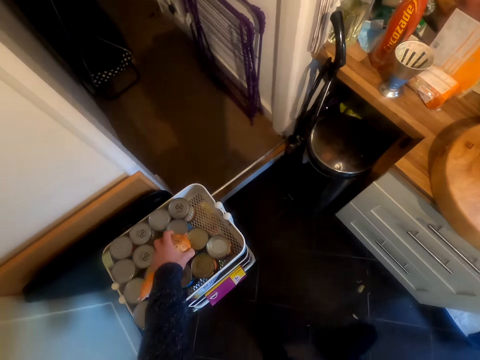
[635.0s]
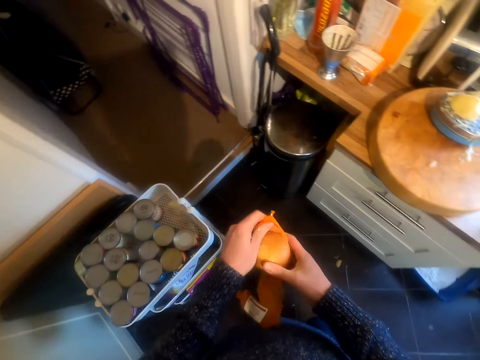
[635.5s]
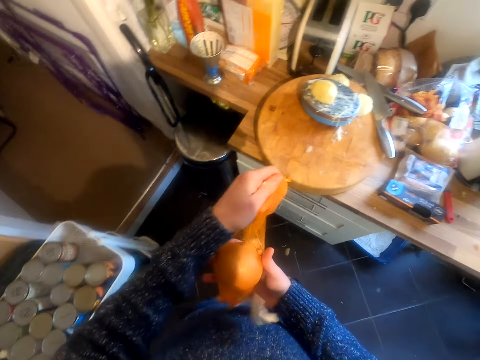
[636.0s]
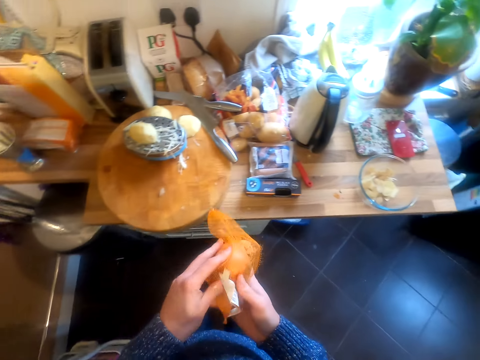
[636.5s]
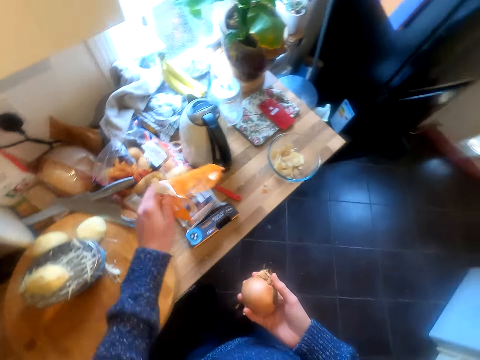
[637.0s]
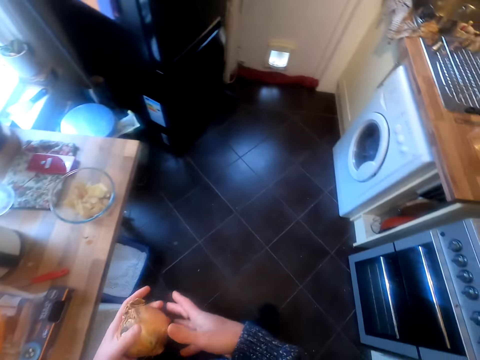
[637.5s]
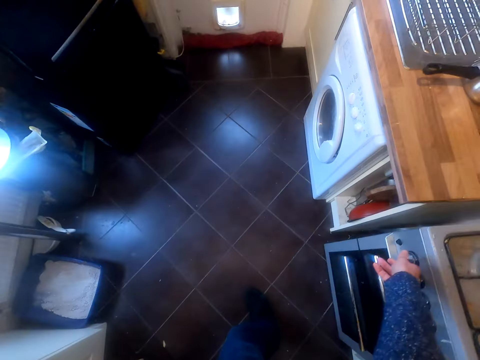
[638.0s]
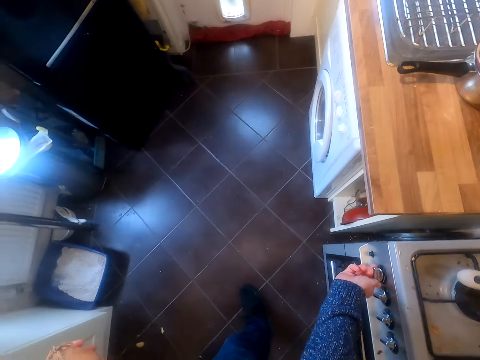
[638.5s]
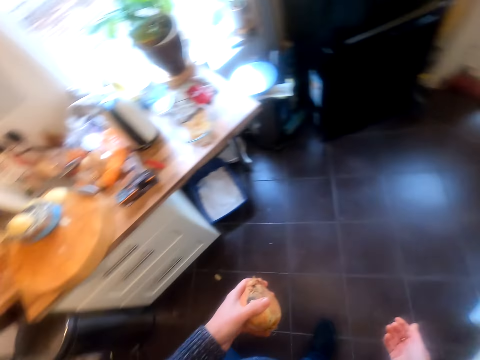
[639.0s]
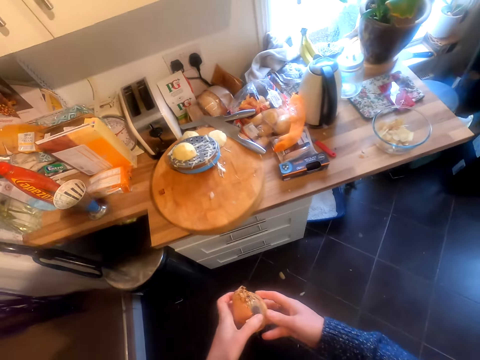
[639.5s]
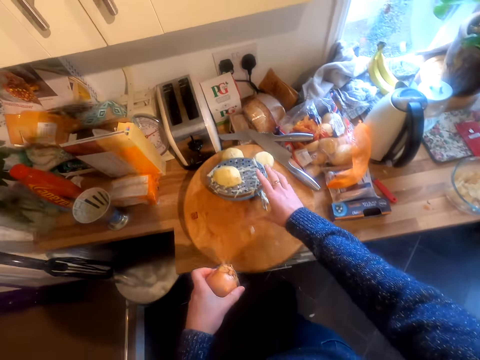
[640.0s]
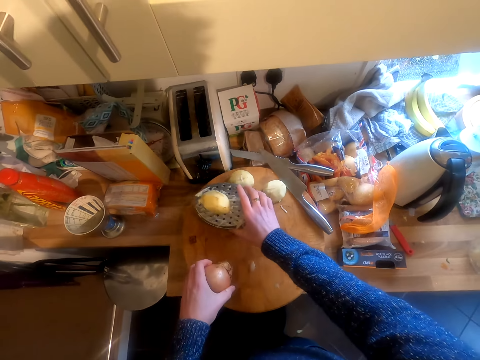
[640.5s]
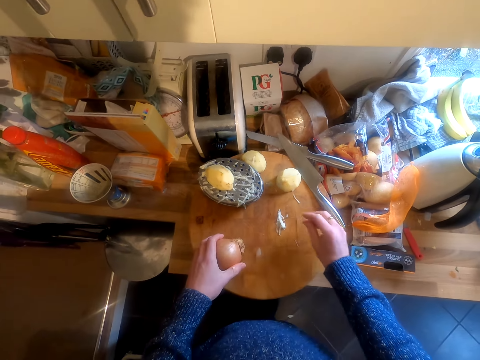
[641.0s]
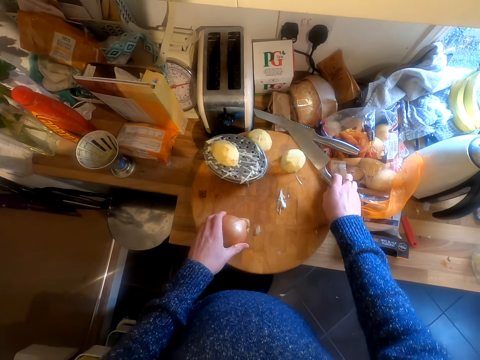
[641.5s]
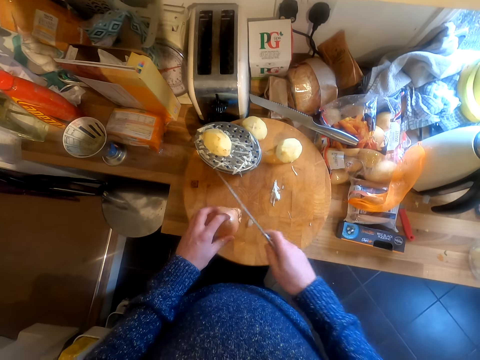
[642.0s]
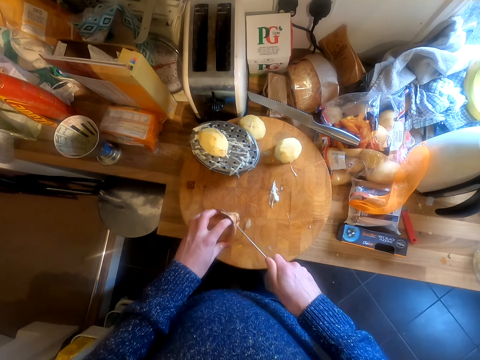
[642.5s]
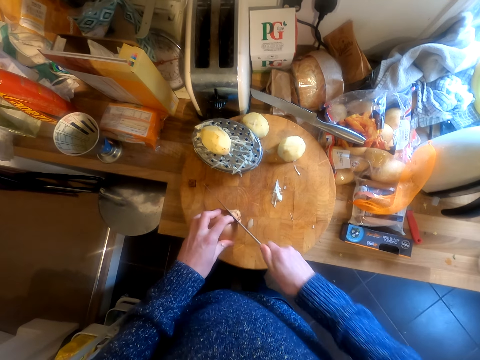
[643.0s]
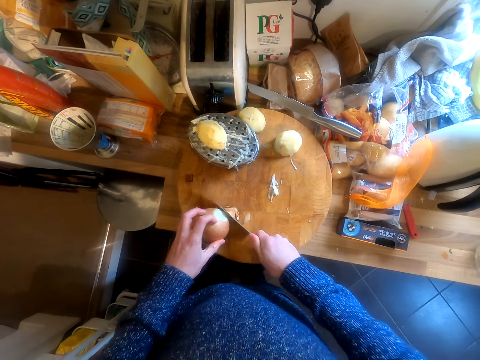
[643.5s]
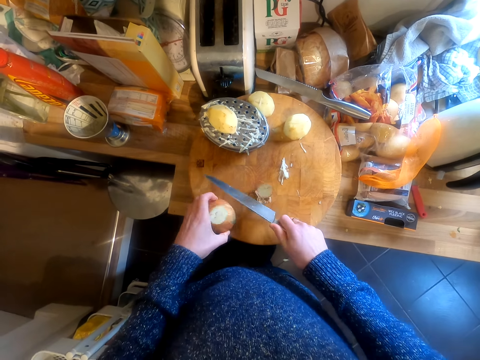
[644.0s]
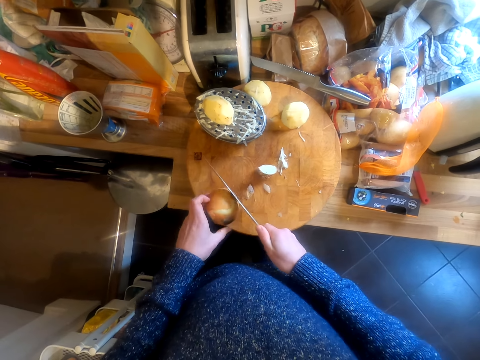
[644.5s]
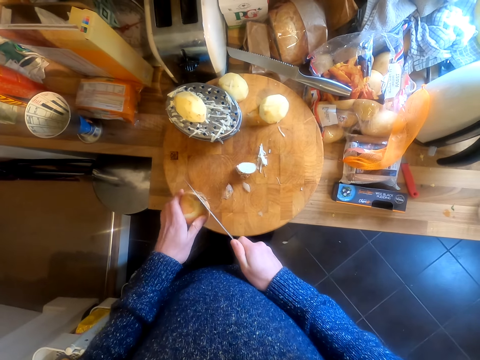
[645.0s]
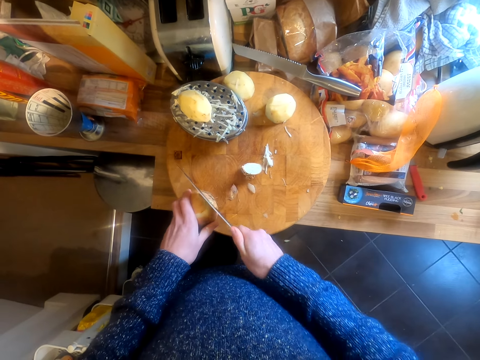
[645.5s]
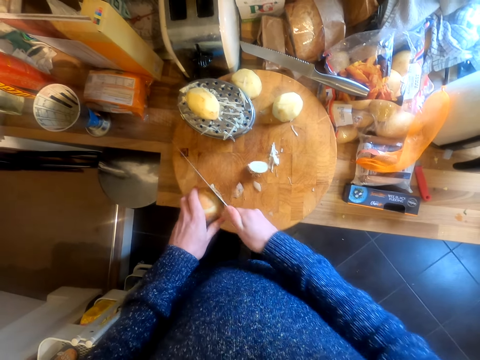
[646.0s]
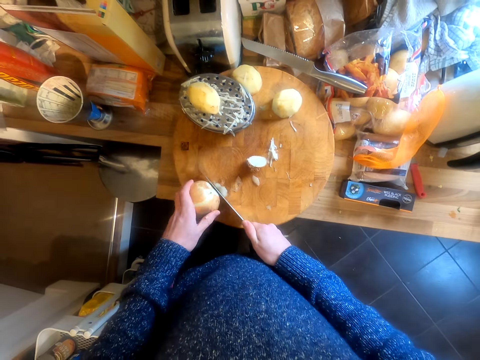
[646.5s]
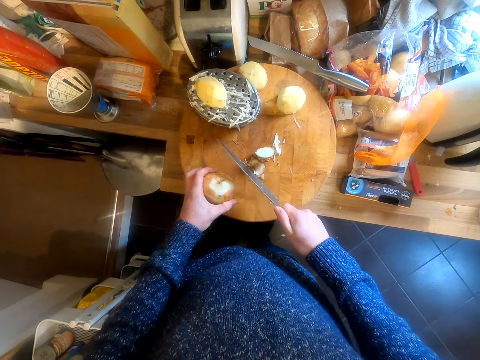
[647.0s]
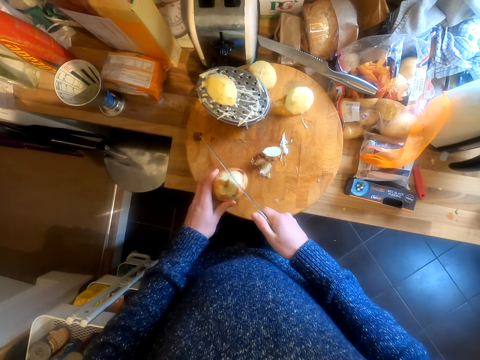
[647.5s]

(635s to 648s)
The camera wearer takes an onion. They remove the onion from the pack and put the pack on the surface. They turn the cooker knob. They move in the kitchen. They move a grater on the chopping board. They put the potato on the chopping board. They pick up the knife. They cut the onion, turn the onion, and cut the onion.

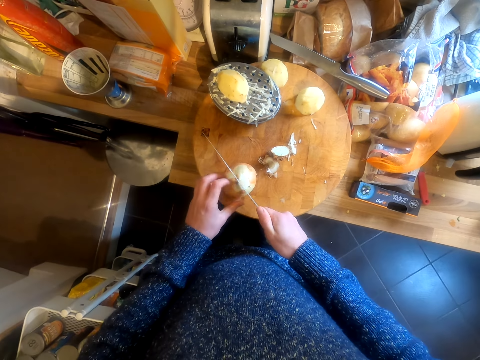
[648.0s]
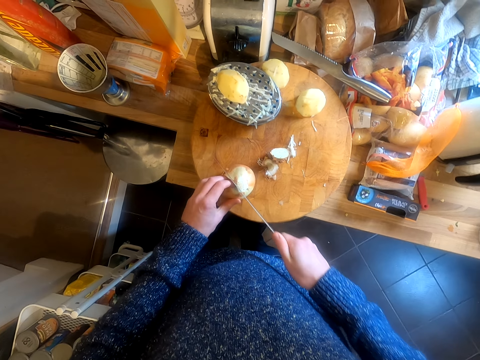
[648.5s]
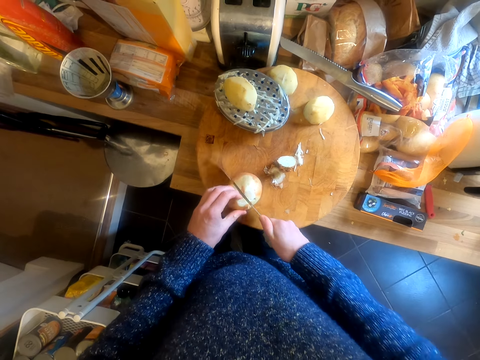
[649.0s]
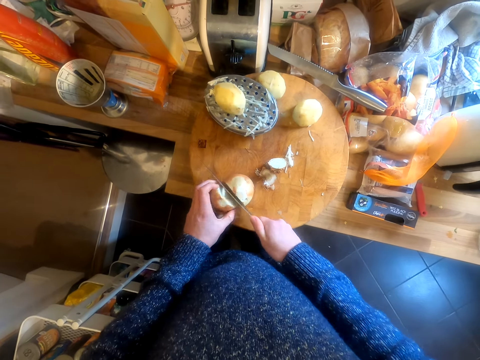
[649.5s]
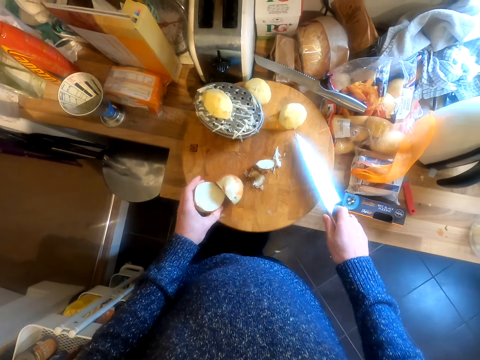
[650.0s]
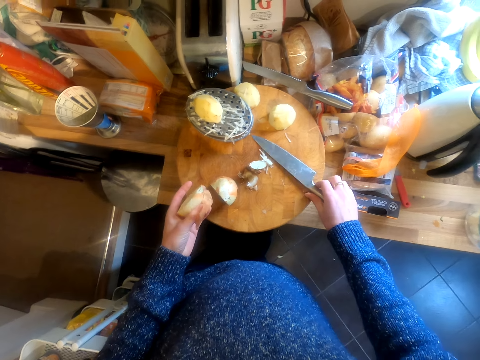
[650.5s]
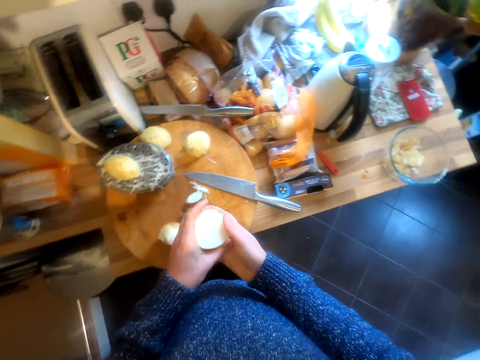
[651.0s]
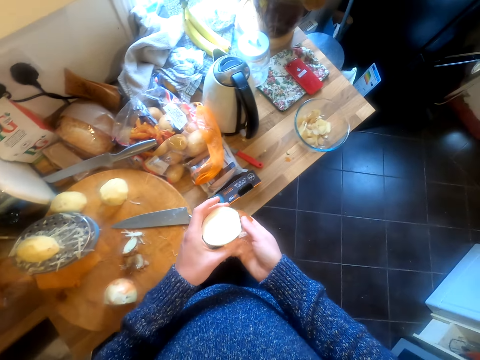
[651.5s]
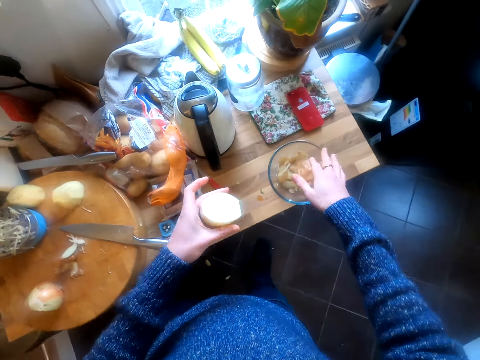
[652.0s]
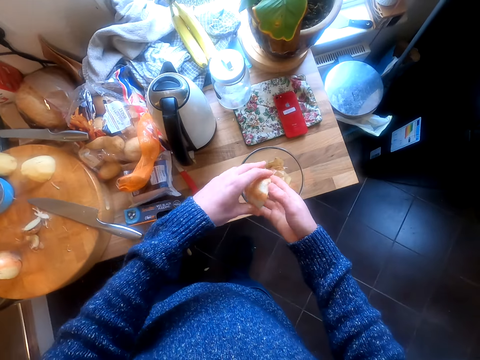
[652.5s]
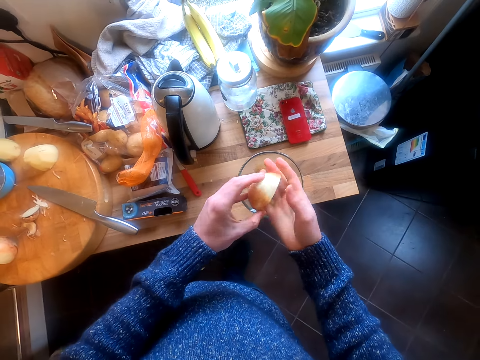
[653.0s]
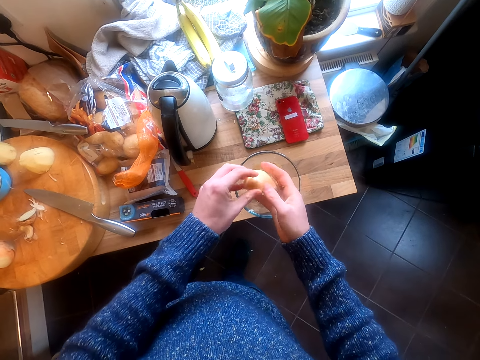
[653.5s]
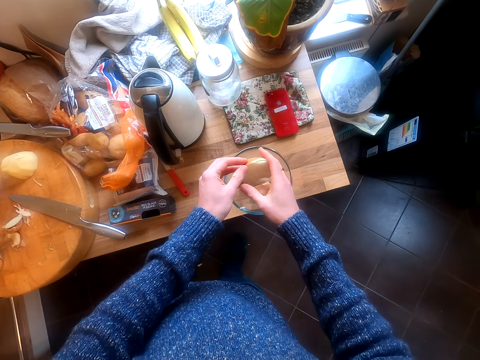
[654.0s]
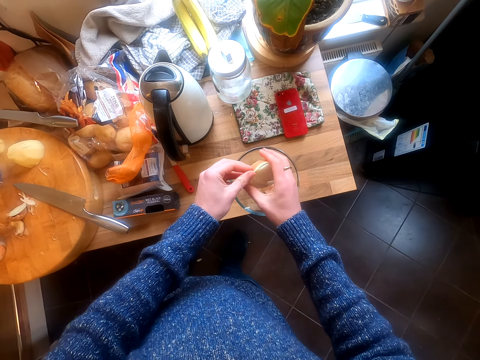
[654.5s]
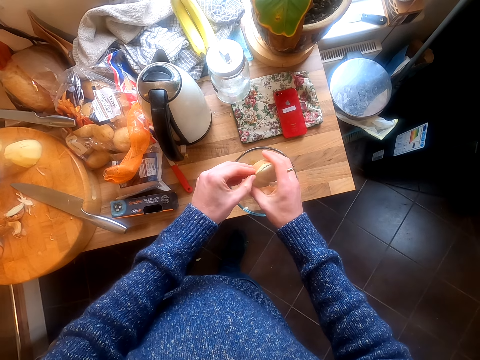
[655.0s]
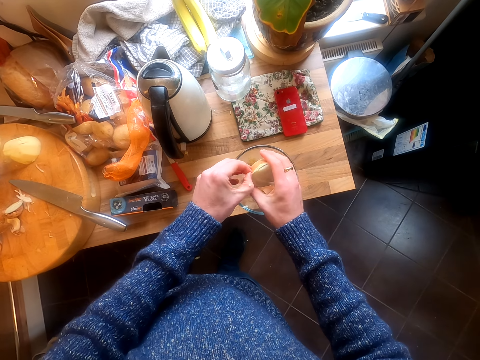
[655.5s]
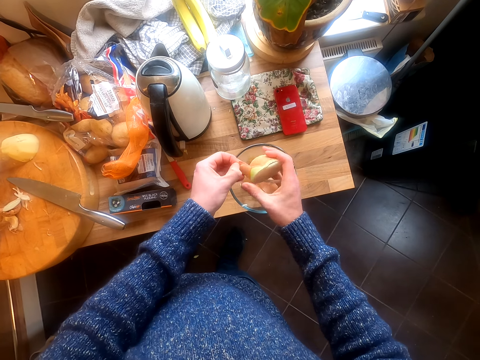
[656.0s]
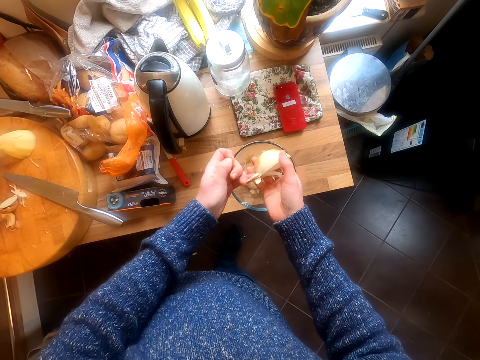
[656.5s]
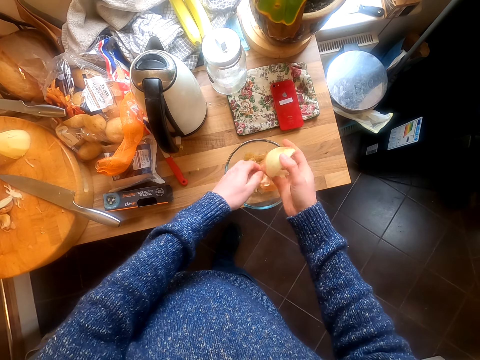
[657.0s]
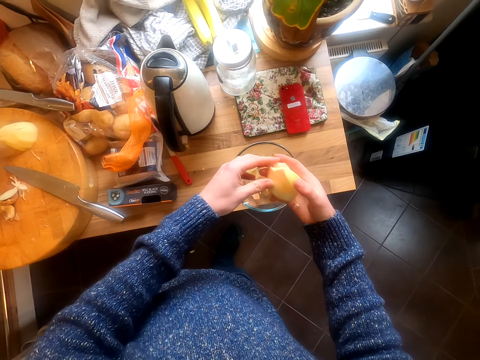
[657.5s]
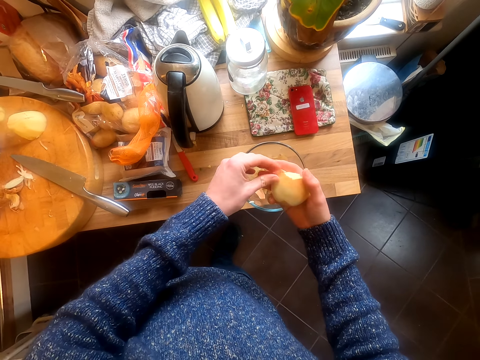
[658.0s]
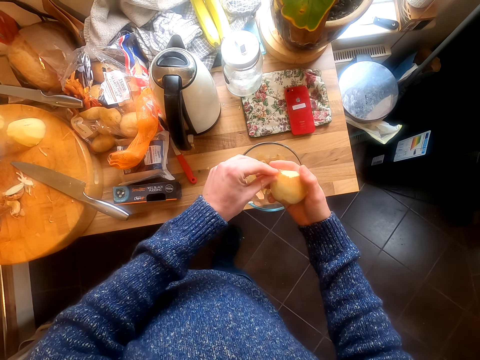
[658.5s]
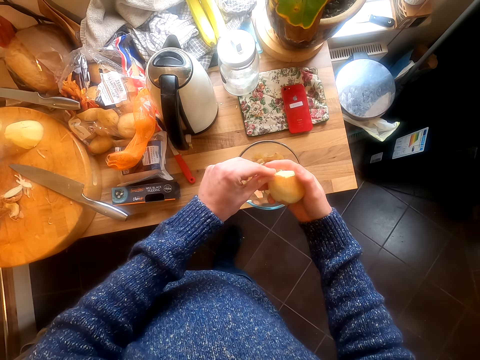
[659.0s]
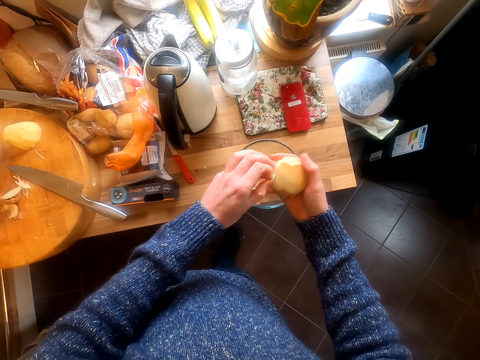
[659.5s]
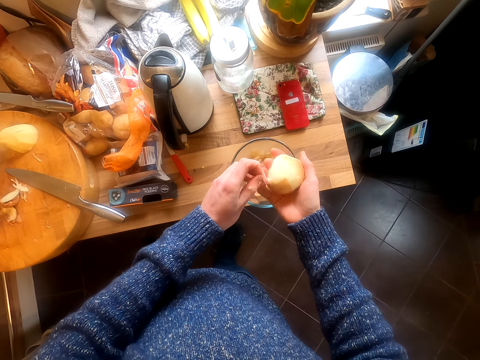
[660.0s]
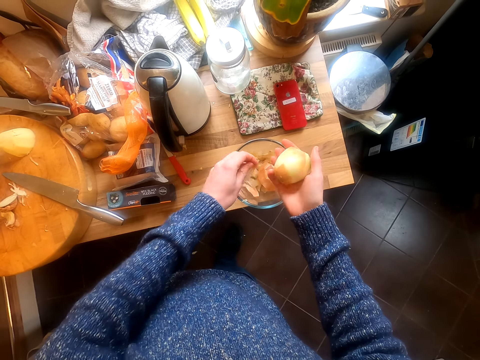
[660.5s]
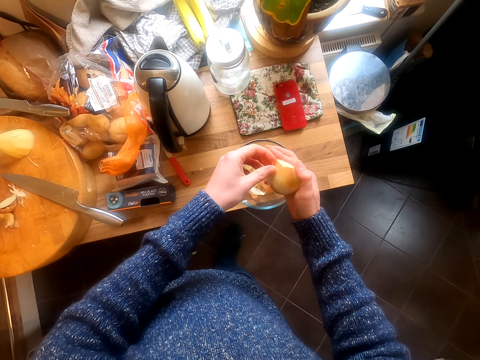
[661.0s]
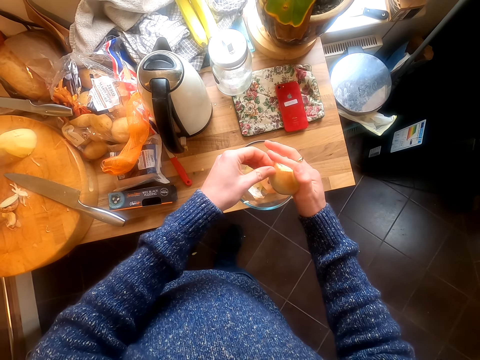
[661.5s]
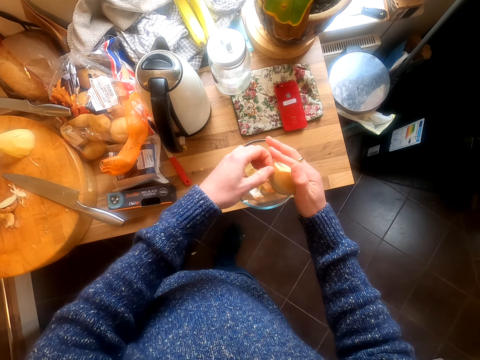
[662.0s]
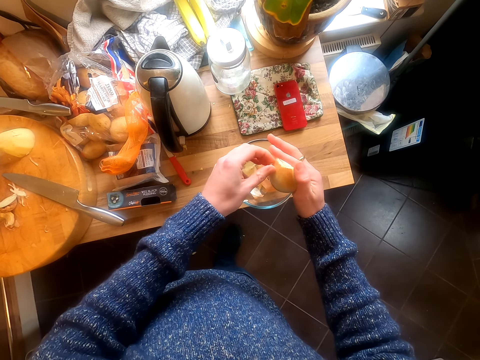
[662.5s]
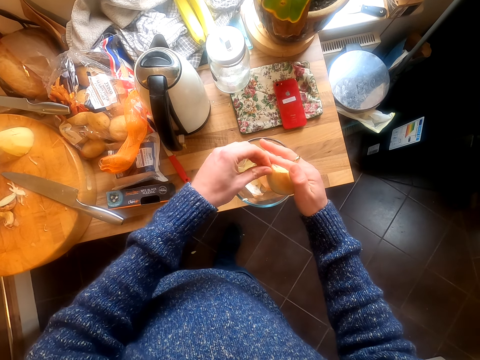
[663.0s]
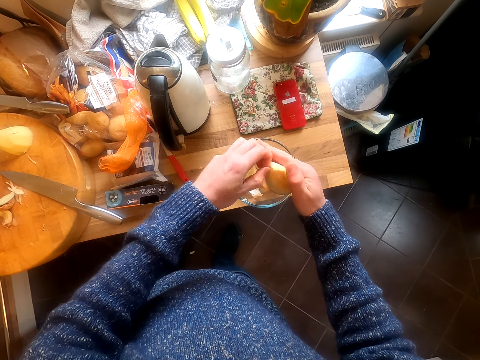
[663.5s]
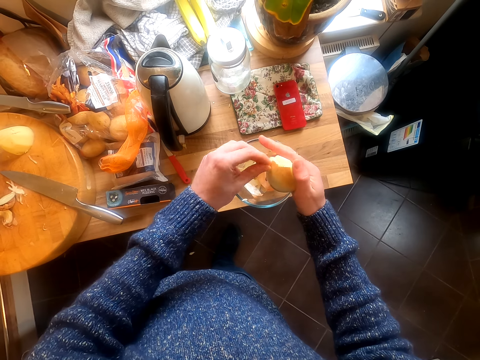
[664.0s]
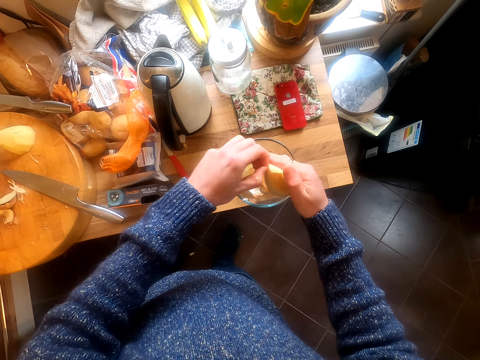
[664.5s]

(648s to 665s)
The camera wearer slices the onion. They put the knife on the chopping board. They hold the onion in the hands. They remove the outer layer of the onion. They put an onion peel in the bowl. They turn the onion in the hand. They peel the onion by hand. They put the onion peel in the bowl. They peel the onion by hand. They put the onion peel in the bowl. They peel the onion by hand.
